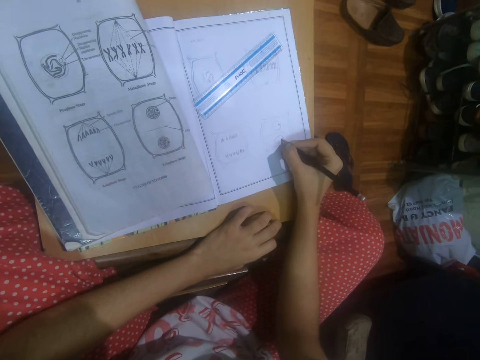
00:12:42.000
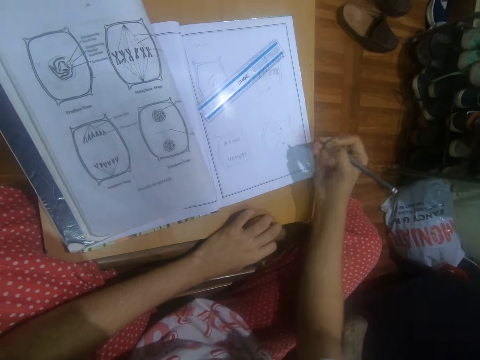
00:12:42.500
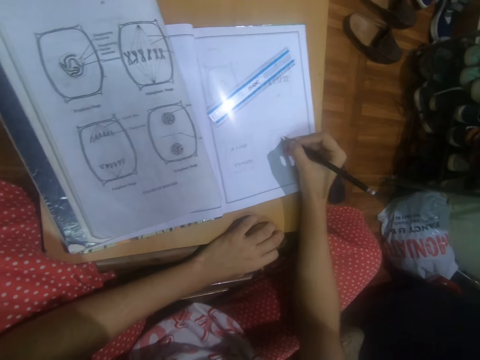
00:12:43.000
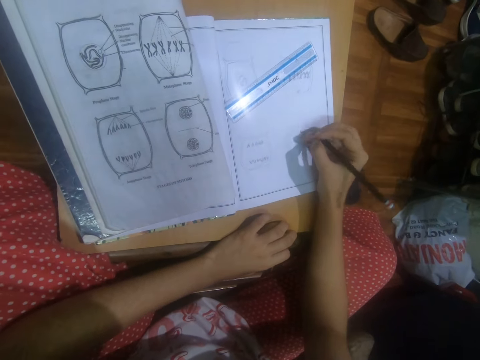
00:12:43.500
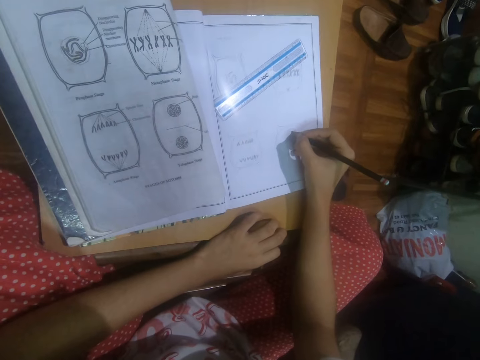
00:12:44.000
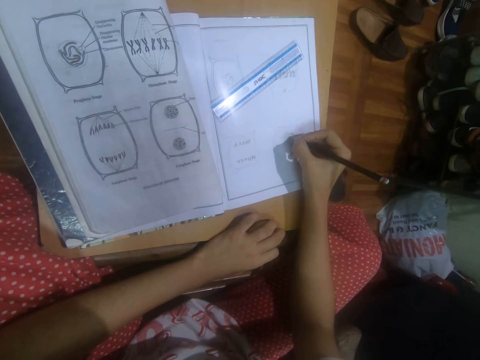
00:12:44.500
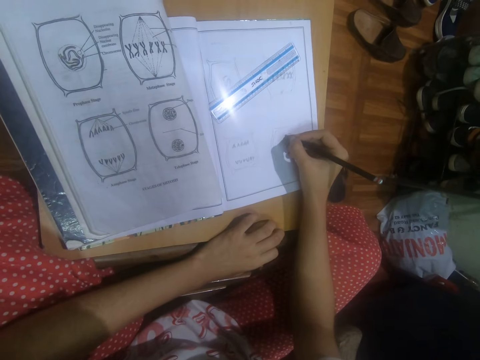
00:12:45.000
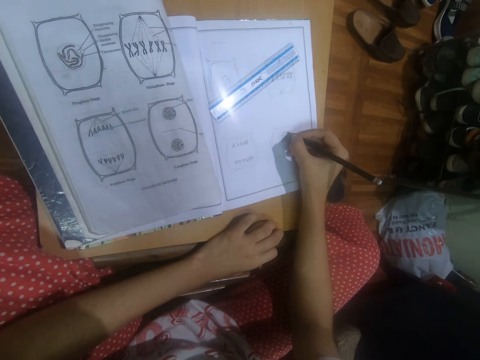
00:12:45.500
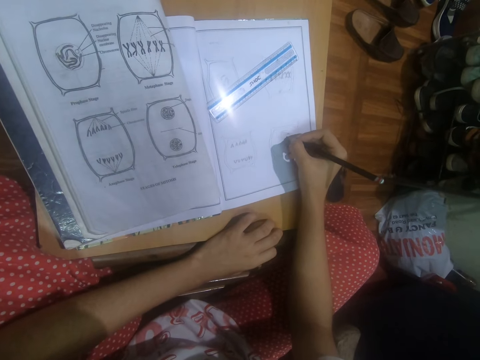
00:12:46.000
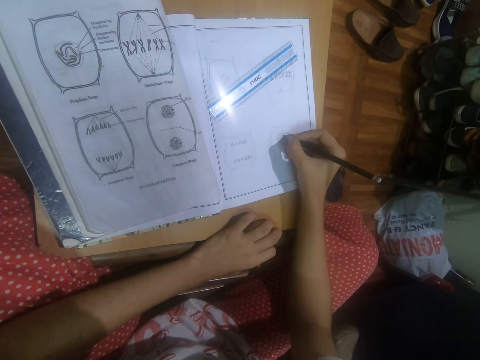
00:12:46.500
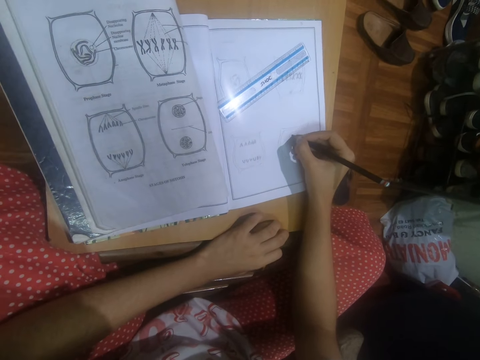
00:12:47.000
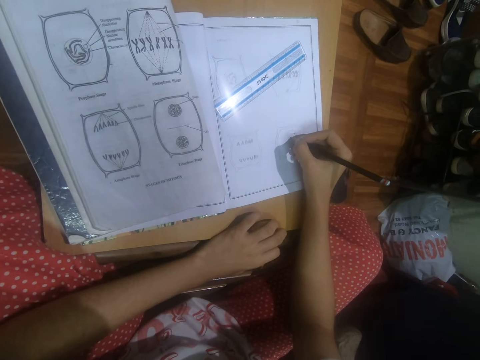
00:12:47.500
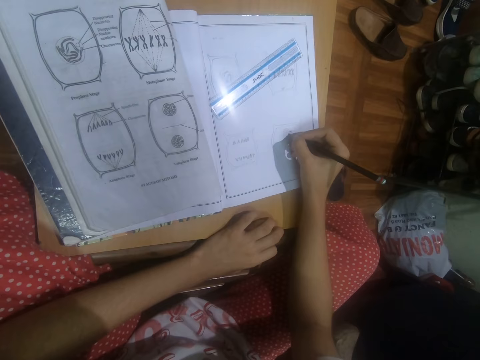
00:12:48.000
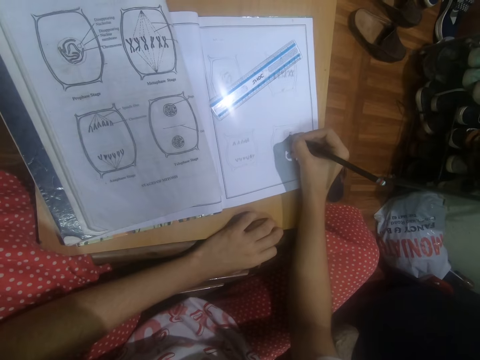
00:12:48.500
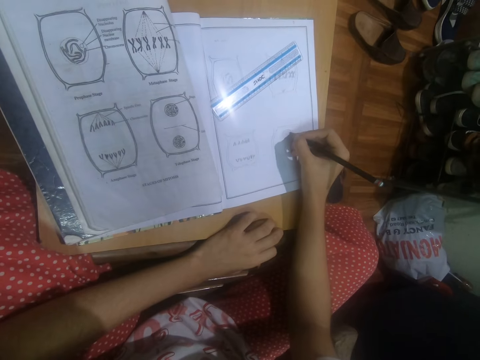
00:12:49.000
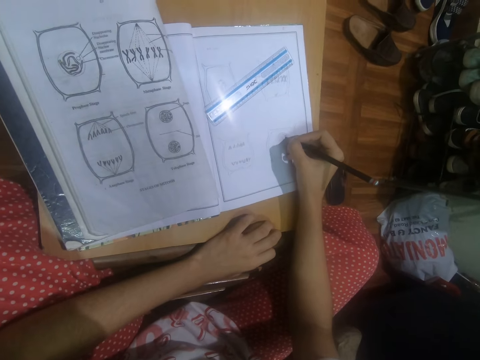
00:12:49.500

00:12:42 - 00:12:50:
A woman converses with the man. The camera wearer talks with a person.

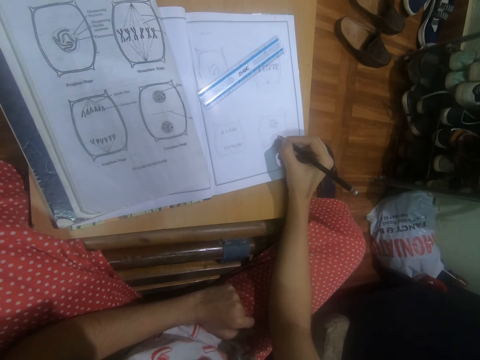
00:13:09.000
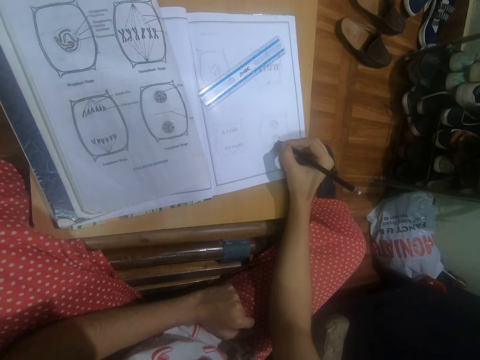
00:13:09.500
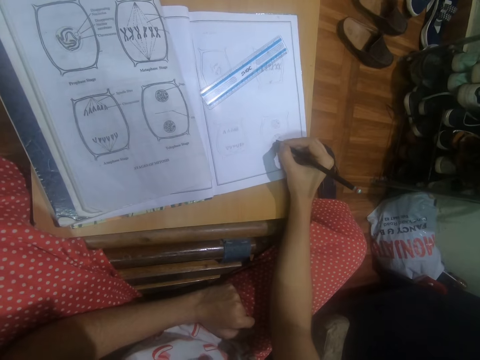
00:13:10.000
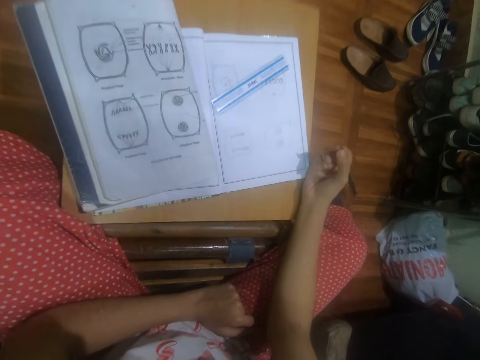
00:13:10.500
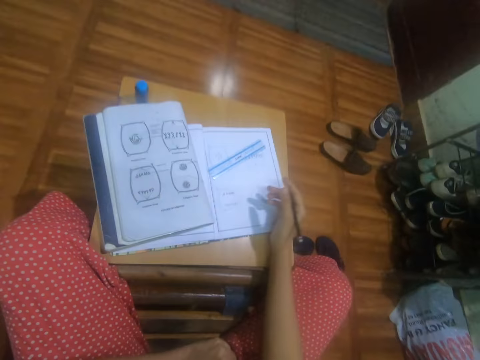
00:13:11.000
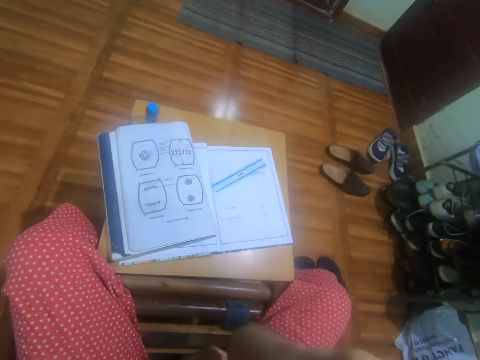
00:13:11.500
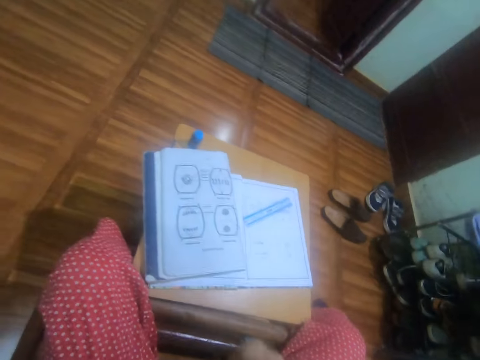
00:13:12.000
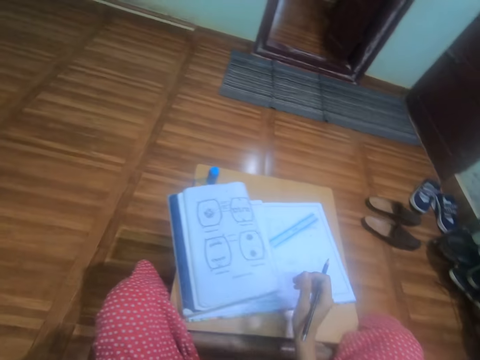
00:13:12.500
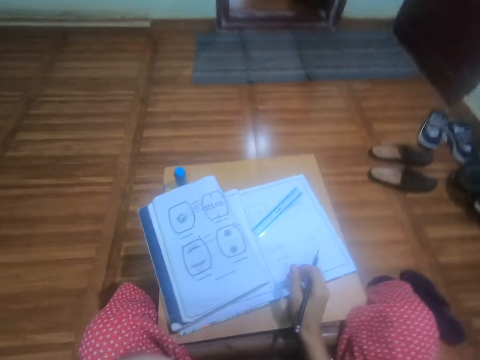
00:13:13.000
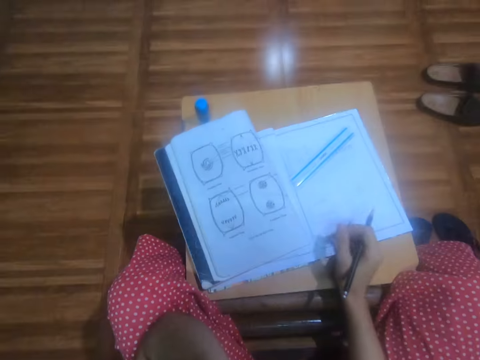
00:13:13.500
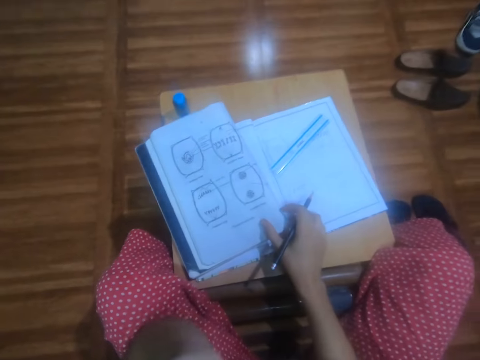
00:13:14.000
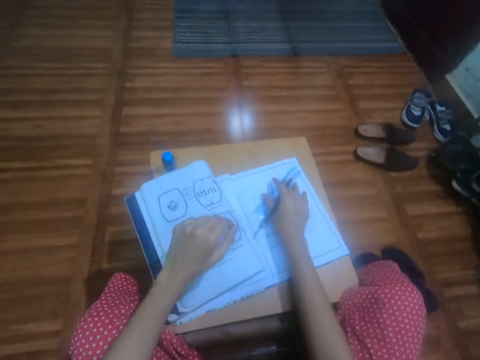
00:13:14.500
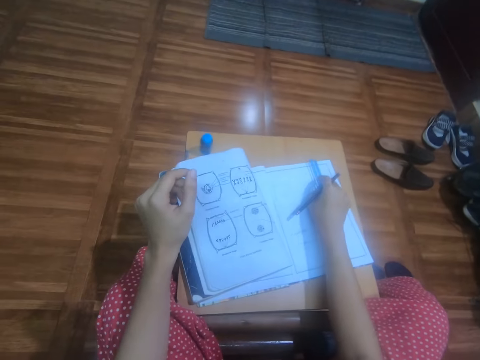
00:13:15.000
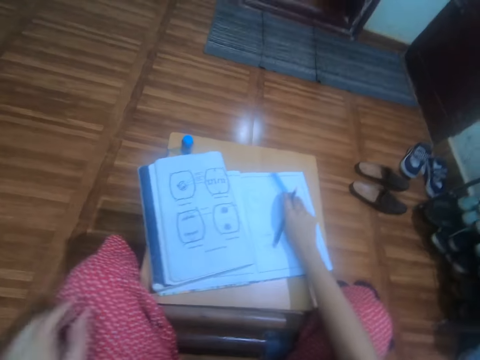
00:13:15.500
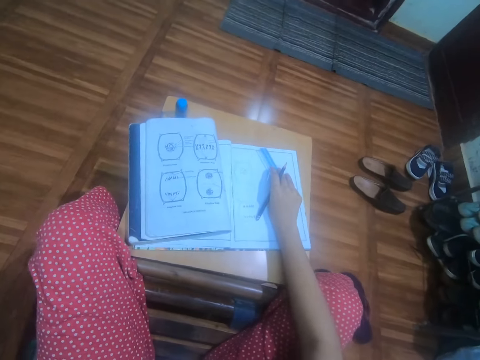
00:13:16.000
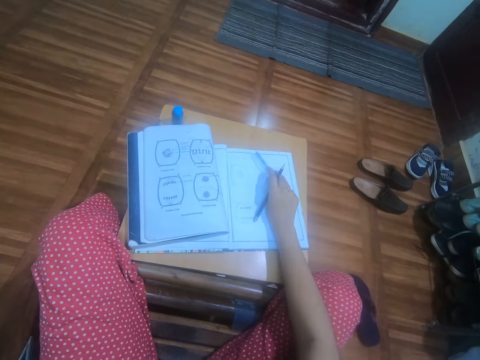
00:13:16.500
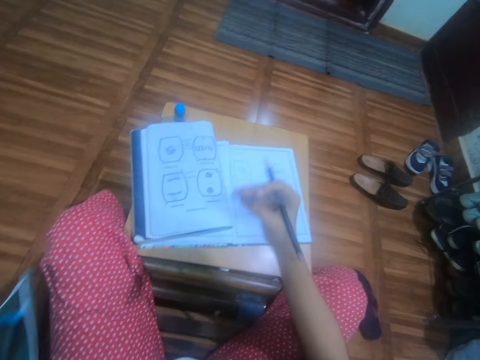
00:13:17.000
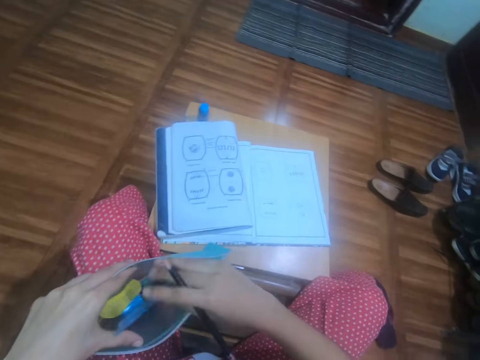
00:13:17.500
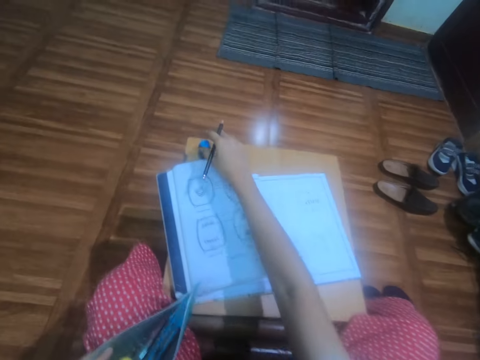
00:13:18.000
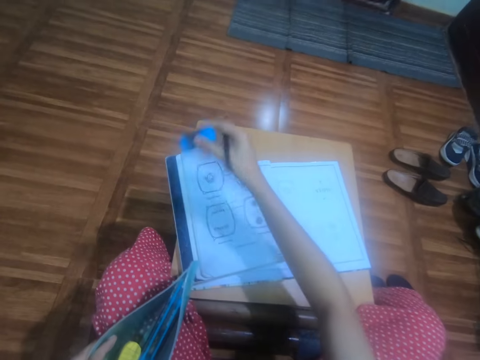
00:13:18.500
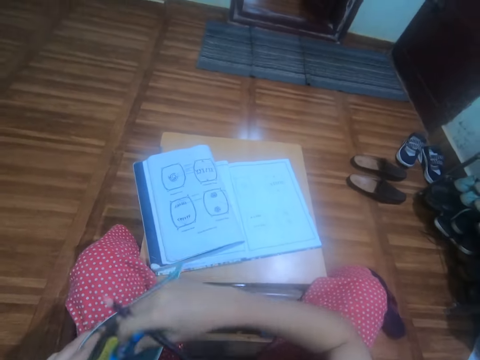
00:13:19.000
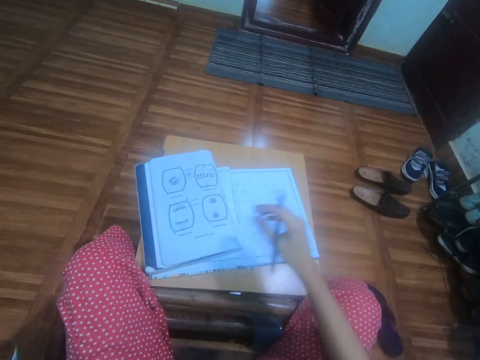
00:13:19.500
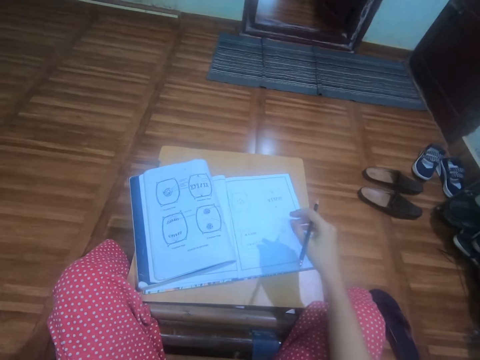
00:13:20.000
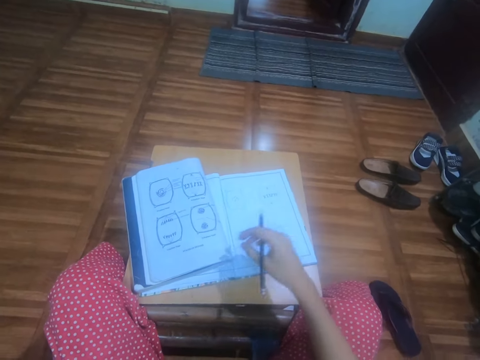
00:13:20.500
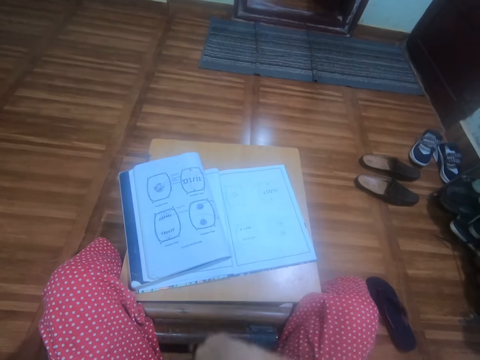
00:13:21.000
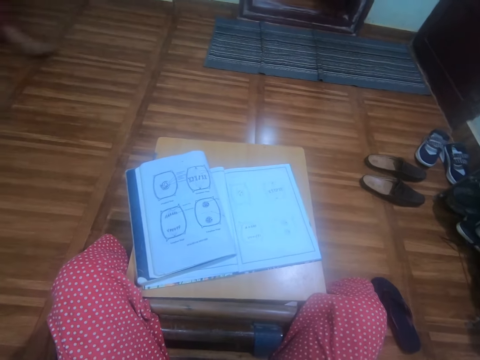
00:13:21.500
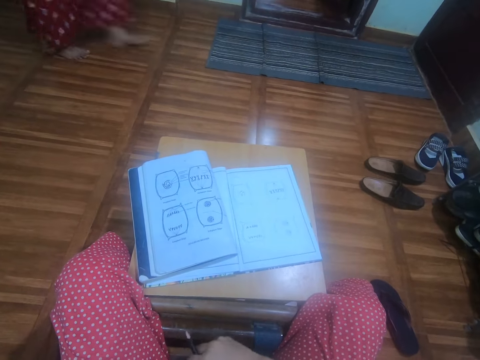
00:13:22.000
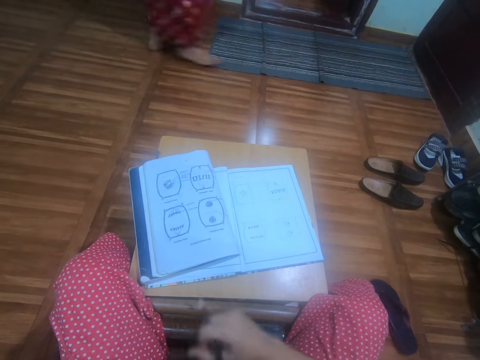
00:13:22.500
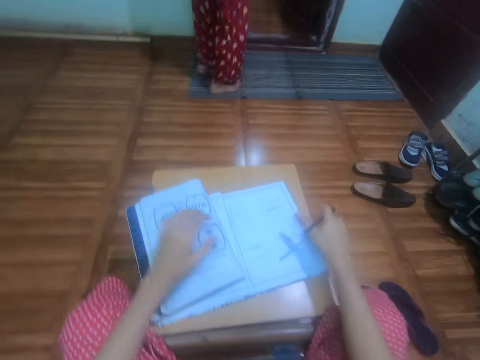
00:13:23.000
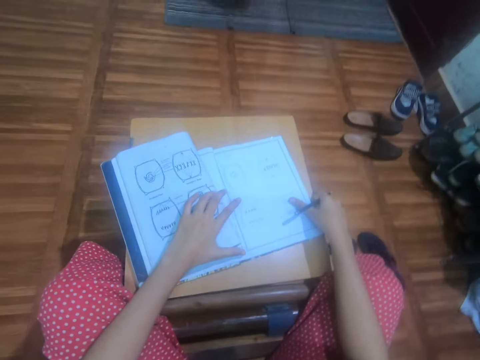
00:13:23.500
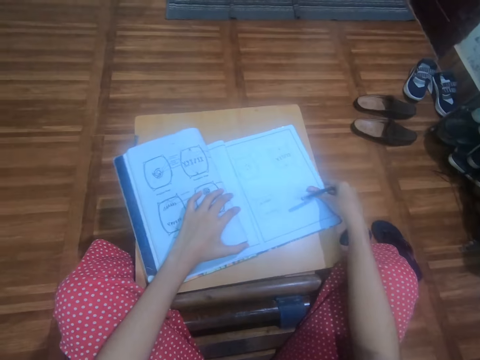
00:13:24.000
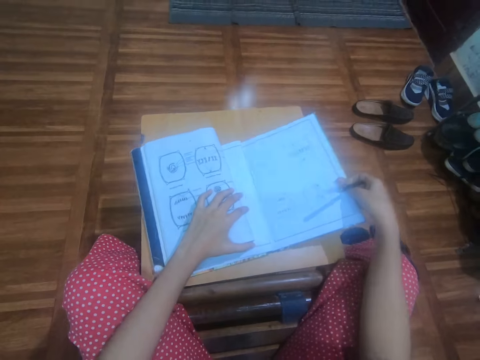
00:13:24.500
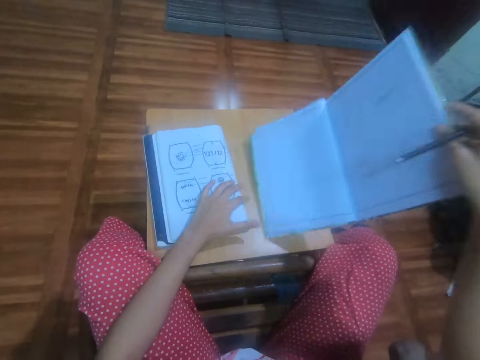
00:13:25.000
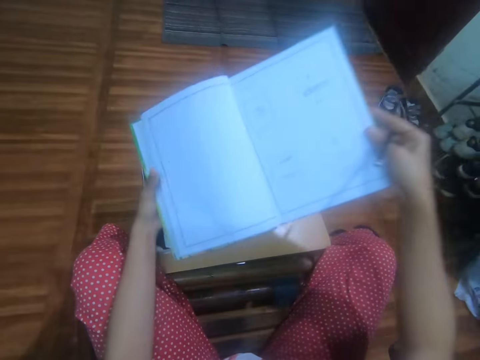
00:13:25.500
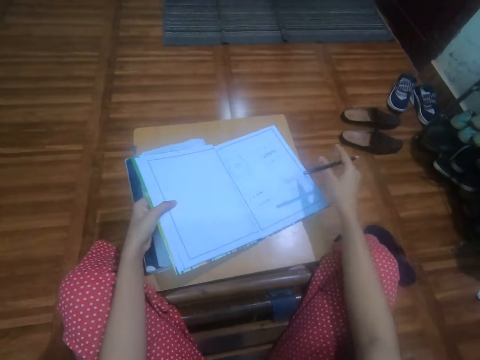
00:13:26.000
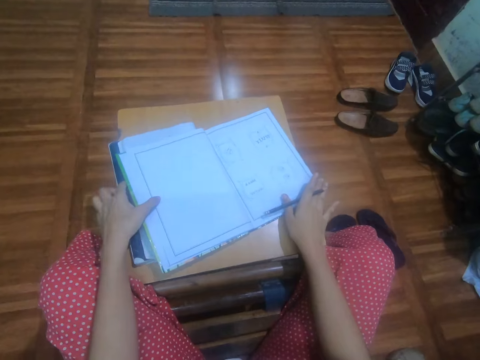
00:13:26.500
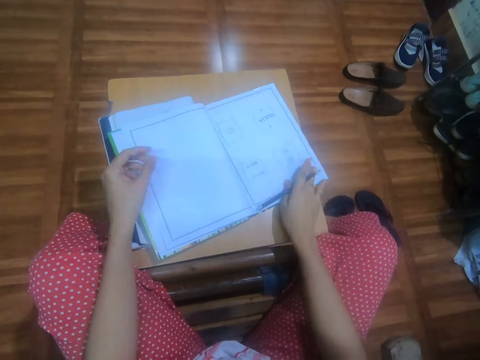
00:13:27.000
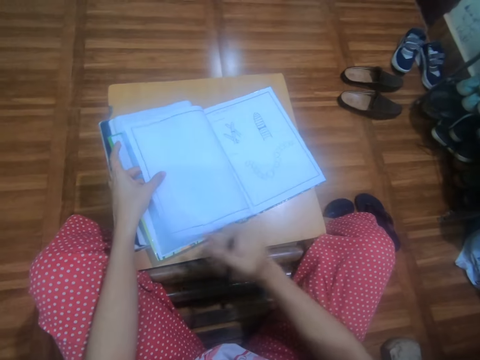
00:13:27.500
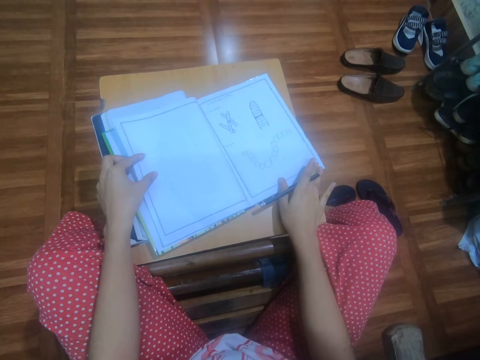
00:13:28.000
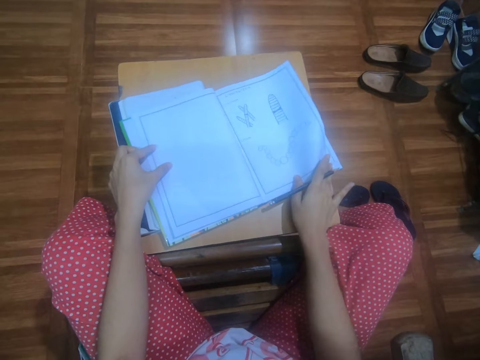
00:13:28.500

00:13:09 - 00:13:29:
The camera wearer looks around. She touches her face with her right hand. She raises a hand. She places her right hand on the table. She holds on the book. She picks the ruler on the book with her right hand. She holds the ruler. She holds a bag in her left hand. She puts the ruler in her right hand into the bag in her left hand. She picks an eraser from the table with her right hand. She places the eraser in her right hand into the bag in her left hand. The woman converses with the man. The camera wearer talks in the room and raises a hand. Another woman walks out of the room. The camera wearer holds on the book. She places her left hand on the book on the table. She picks the book on the table with her right hand. She holds the book with both hands. She places the book in her hands on the book on the table. She flips open pages of the book with her right hand.
